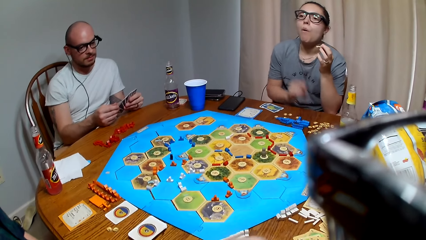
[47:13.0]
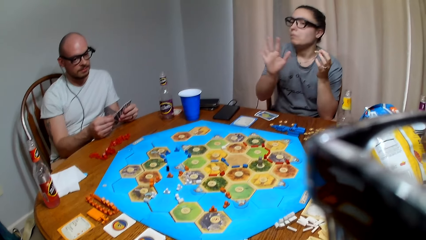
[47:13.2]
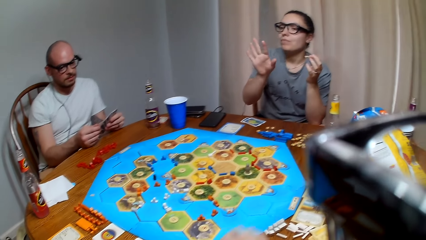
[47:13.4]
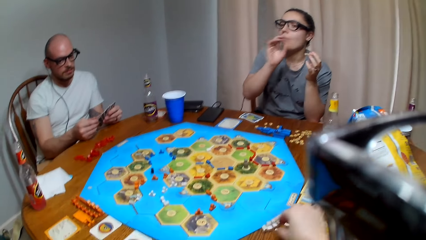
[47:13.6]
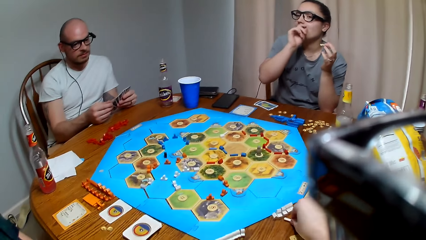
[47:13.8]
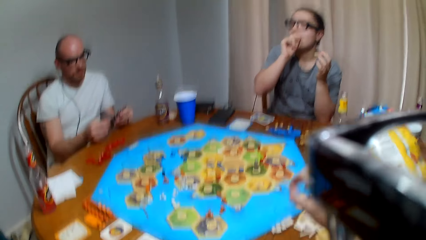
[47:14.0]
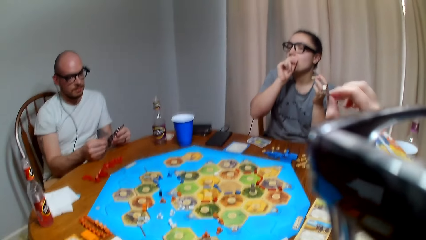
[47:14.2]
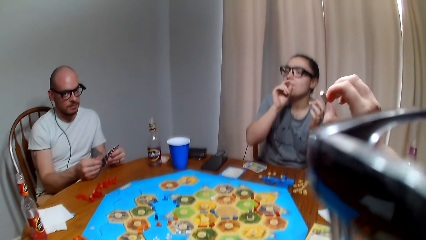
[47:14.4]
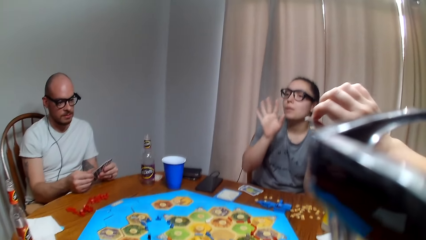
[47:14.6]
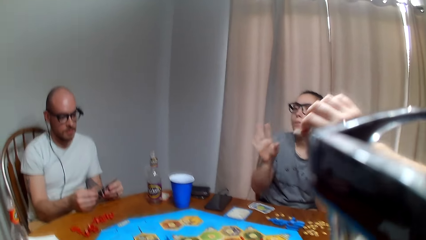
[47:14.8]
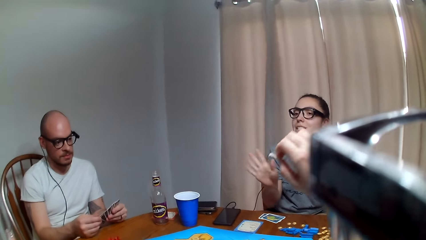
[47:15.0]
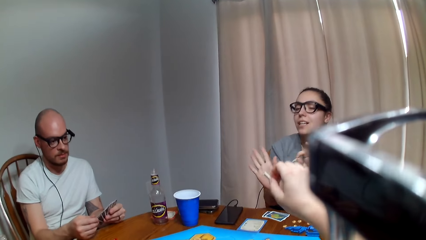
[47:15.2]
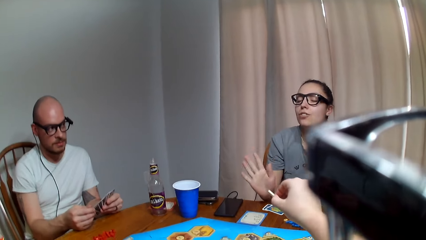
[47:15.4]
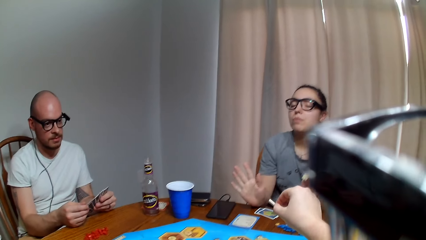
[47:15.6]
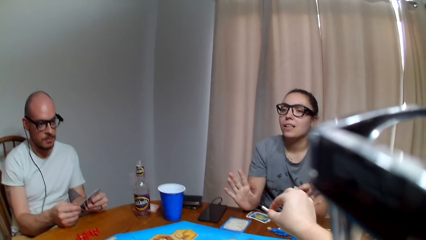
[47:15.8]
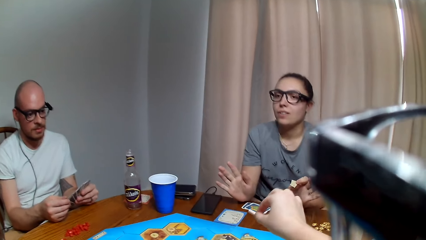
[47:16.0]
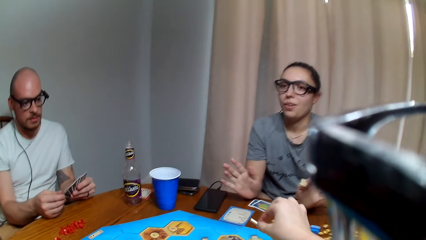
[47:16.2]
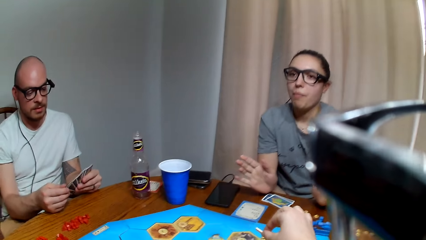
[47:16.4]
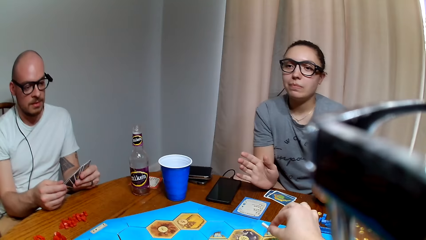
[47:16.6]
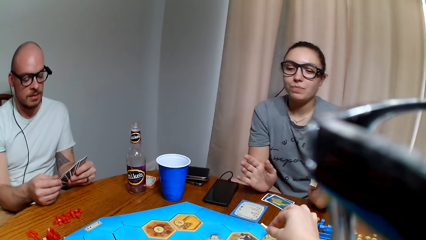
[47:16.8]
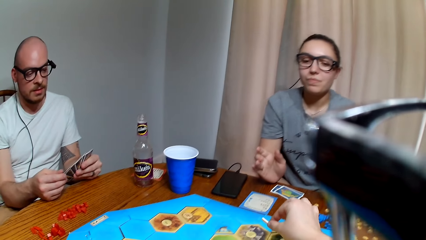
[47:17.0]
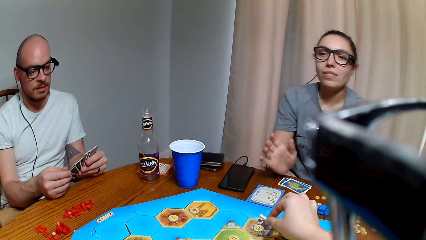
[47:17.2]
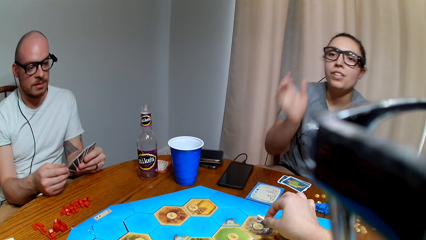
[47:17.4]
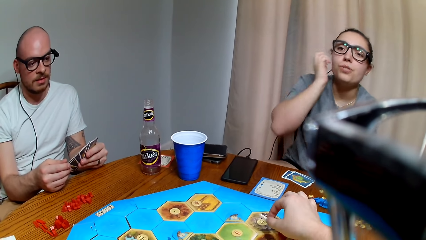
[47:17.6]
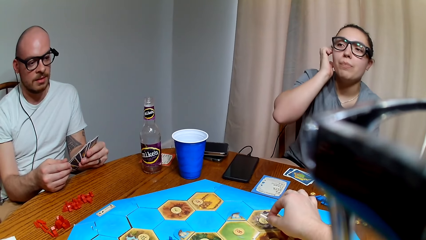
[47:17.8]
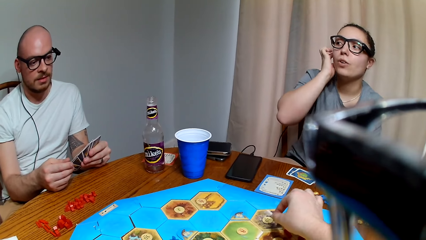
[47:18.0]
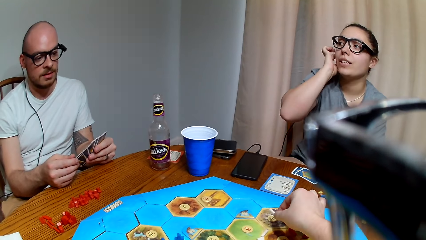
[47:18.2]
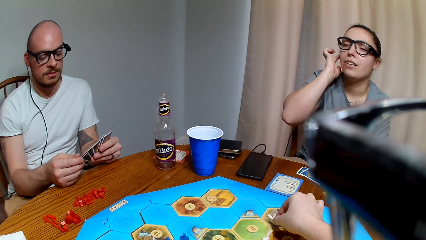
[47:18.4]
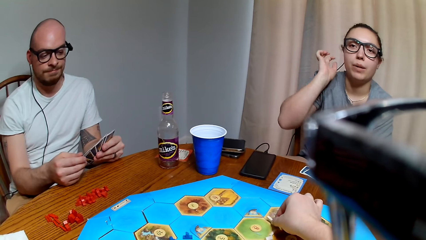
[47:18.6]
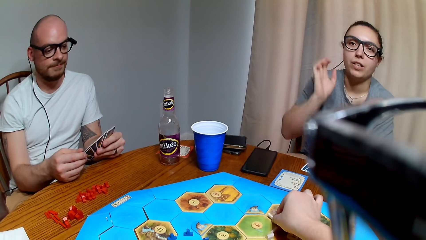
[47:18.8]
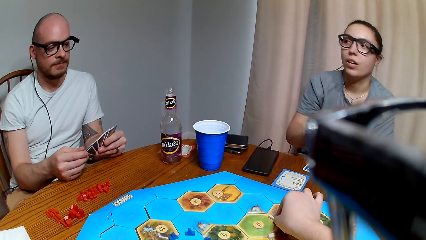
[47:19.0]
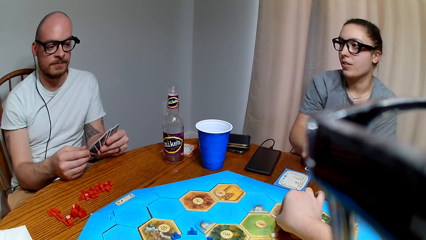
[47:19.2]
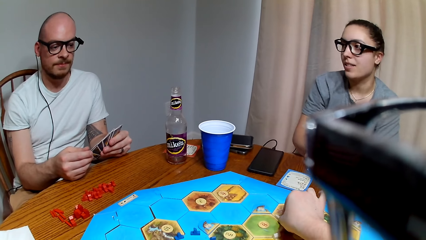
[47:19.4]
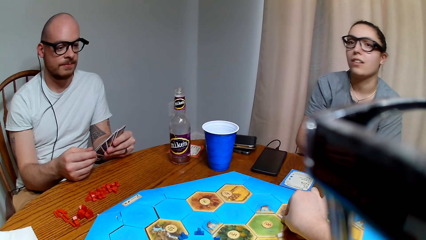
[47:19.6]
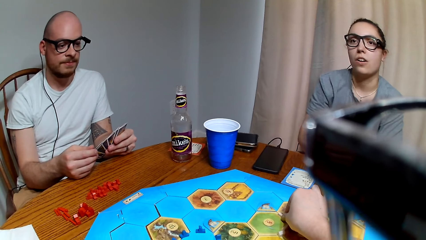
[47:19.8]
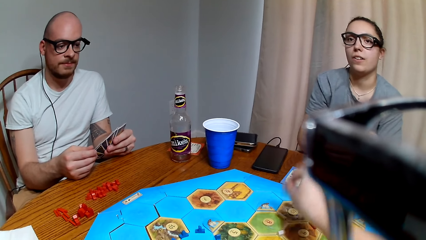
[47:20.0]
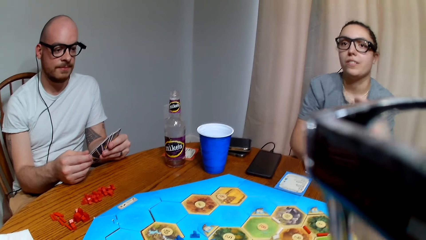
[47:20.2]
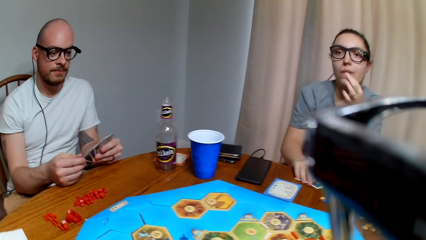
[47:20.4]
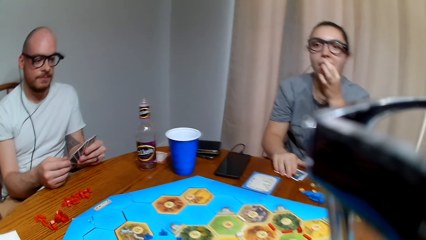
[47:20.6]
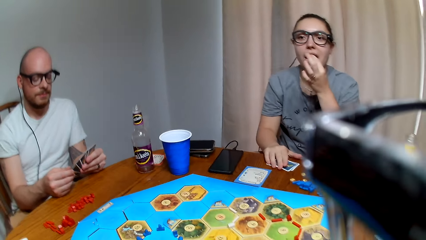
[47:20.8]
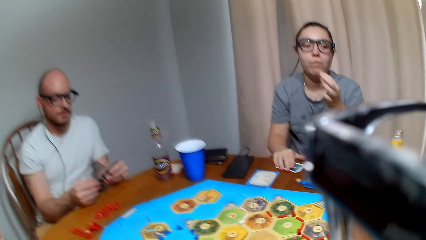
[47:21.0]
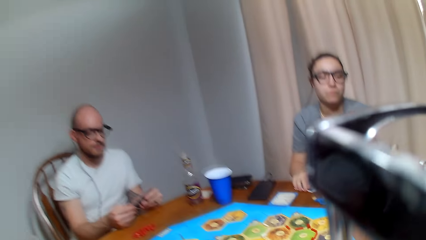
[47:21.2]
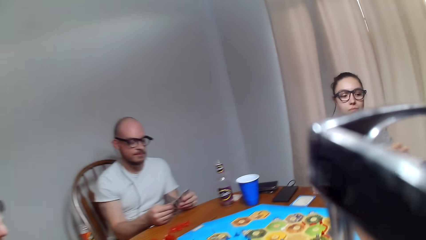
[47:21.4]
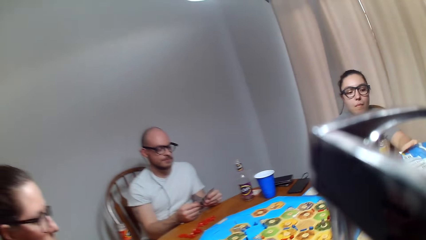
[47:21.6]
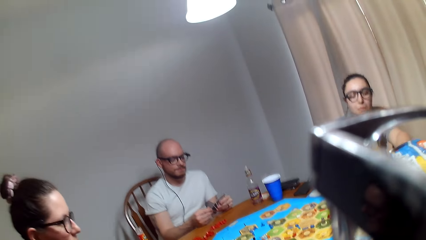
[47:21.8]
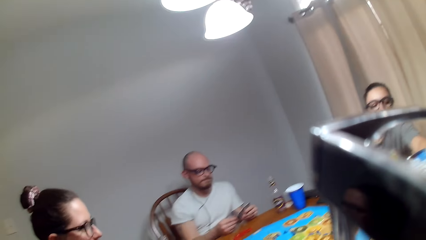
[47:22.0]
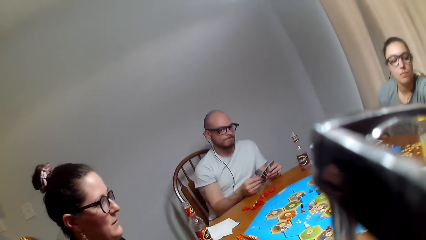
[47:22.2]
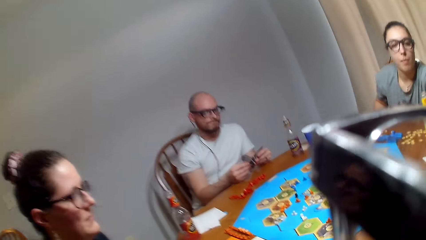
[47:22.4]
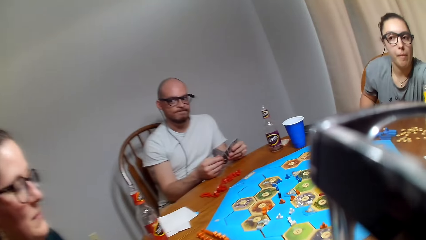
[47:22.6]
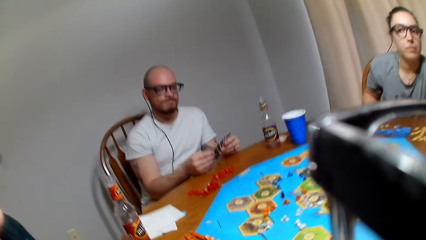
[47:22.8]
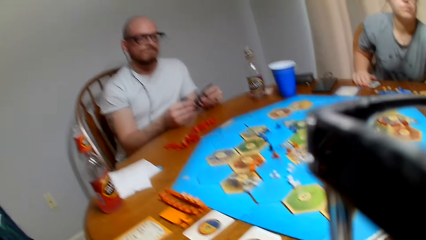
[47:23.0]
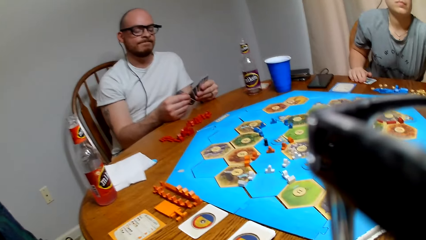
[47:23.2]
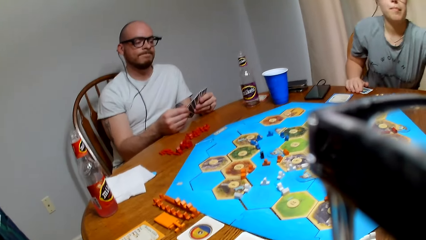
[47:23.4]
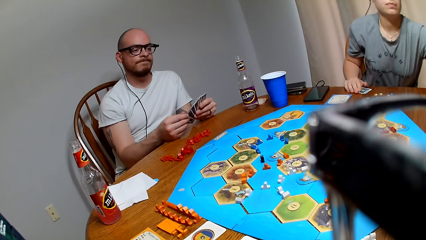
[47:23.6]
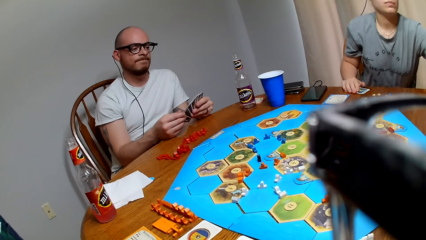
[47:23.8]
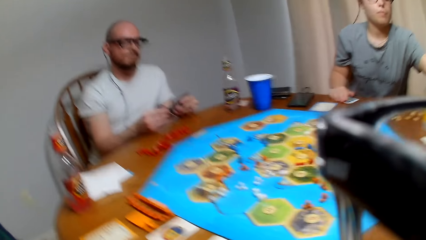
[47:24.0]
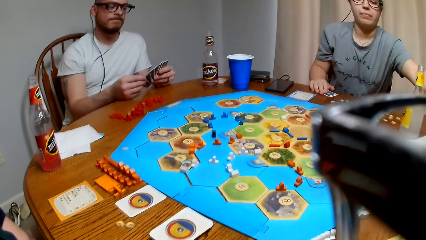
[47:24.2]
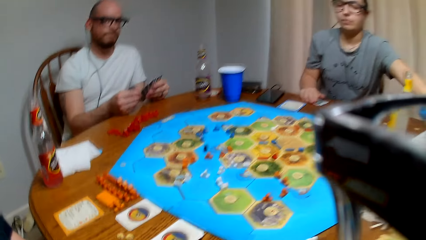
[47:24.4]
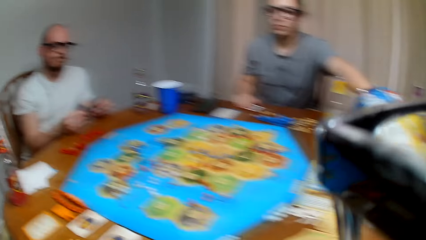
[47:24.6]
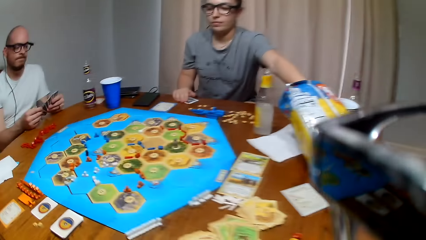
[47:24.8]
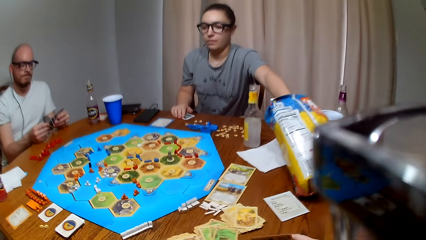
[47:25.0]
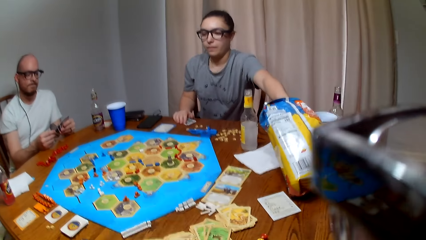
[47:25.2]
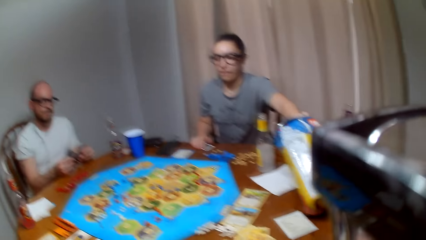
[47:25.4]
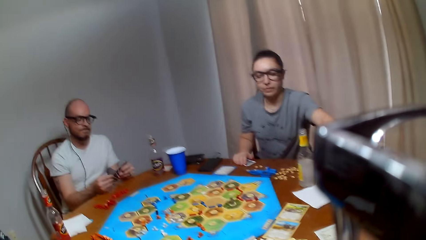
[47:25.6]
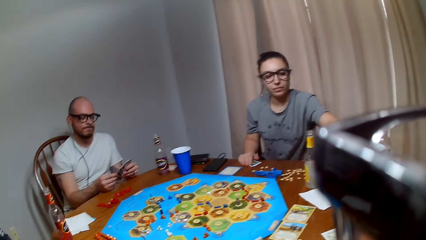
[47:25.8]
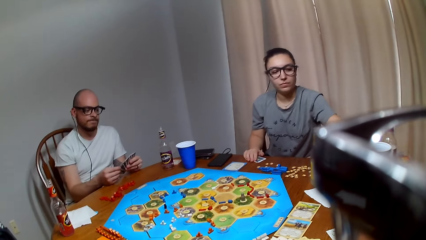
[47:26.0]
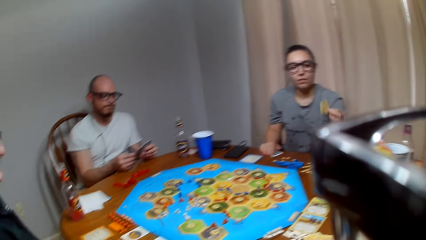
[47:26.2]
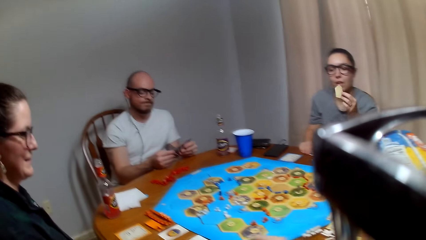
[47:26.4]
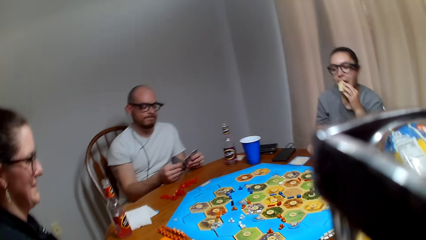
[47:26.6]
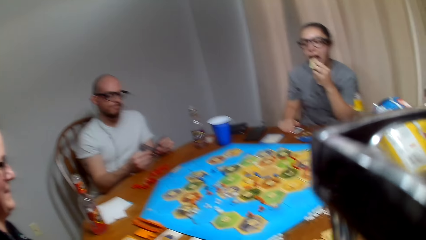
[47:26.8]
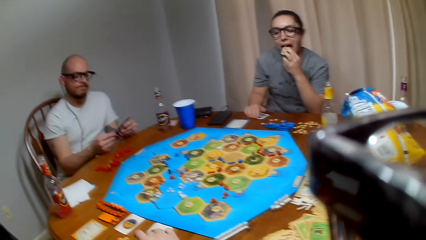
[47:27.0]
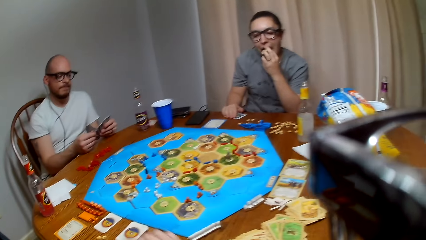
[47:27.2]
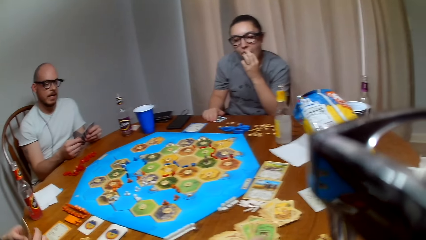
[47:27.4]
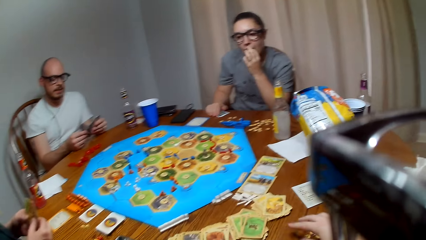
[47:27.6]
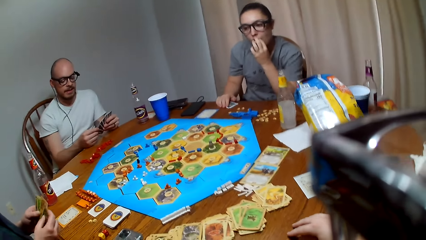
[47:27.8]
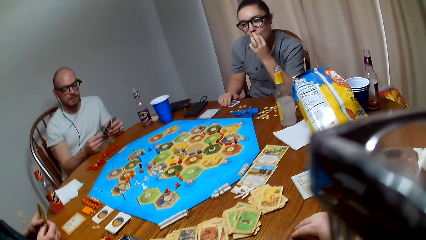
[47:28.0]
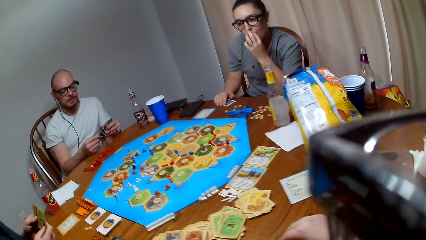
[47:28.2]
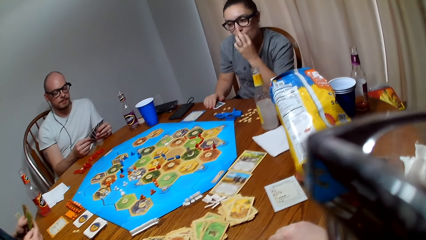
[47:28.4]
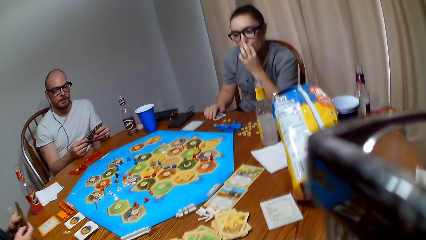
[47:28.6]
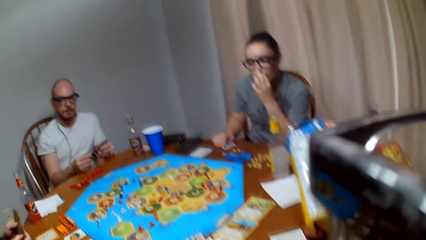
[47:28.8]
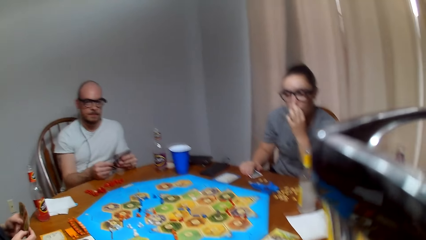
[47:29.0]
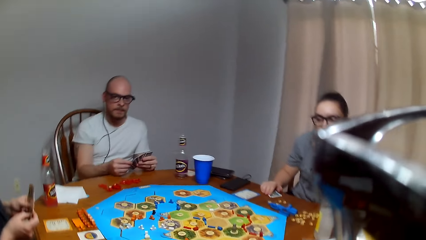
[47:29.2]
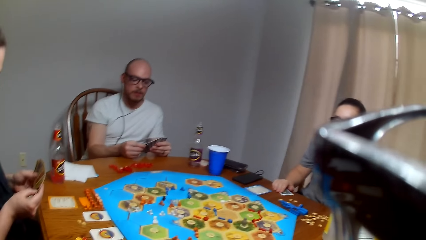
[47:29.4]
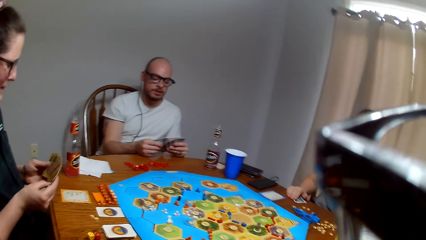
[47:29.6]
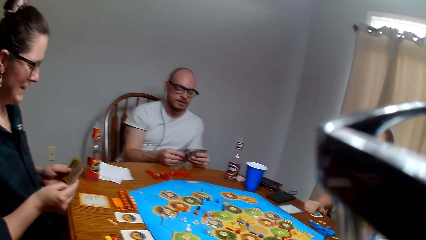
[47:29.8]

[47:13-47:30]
The camera wearer places cards on the table. They pick a road from the table. They place the road on the Catan settler board game. A lady picks snacks from the paper bag. The lady eats the snack.
